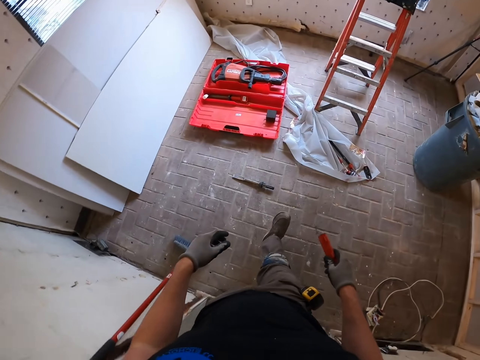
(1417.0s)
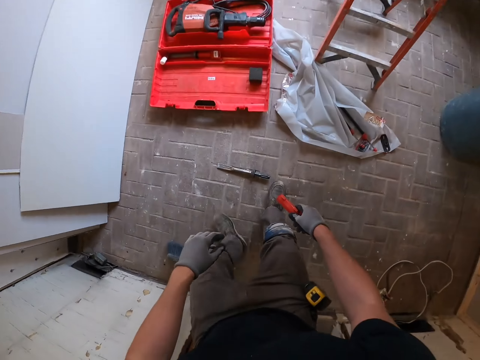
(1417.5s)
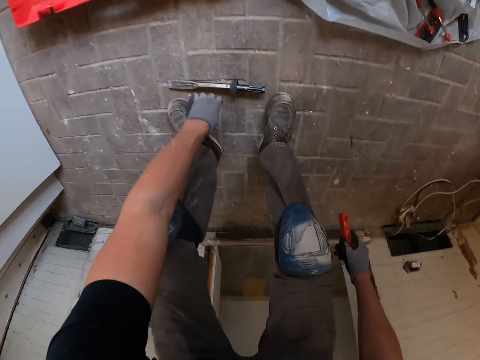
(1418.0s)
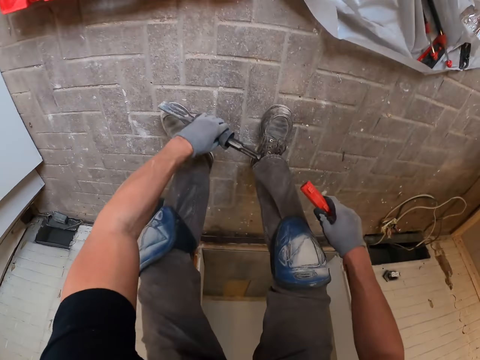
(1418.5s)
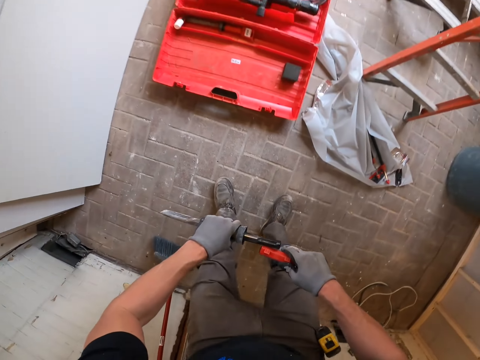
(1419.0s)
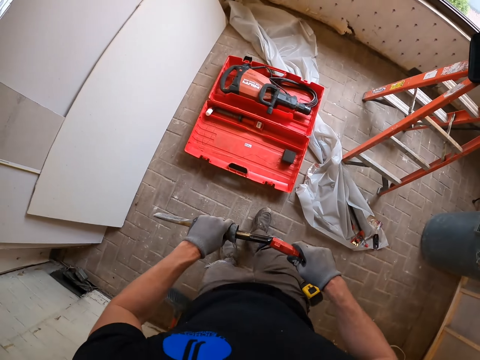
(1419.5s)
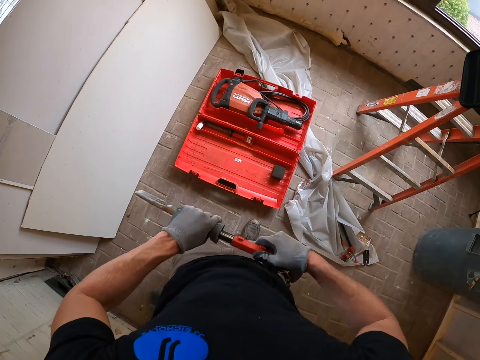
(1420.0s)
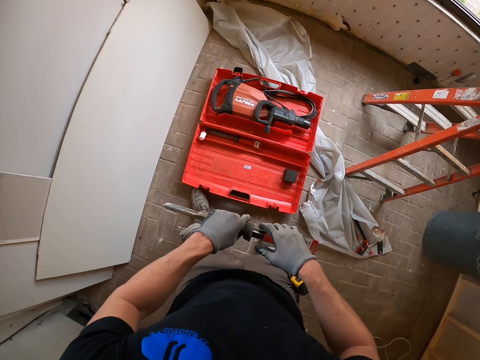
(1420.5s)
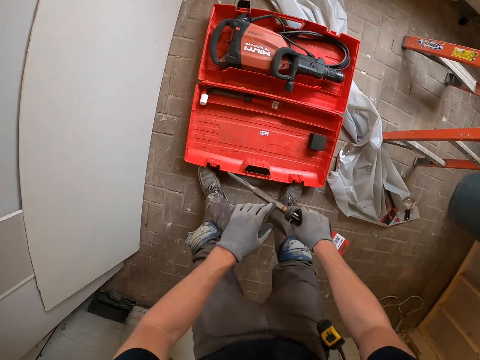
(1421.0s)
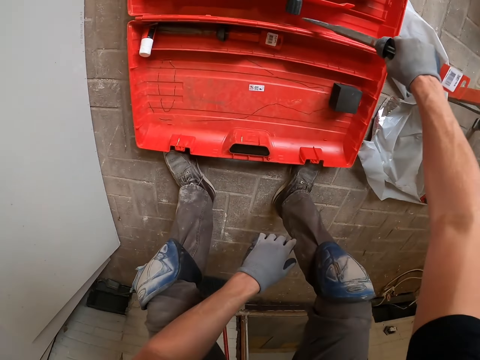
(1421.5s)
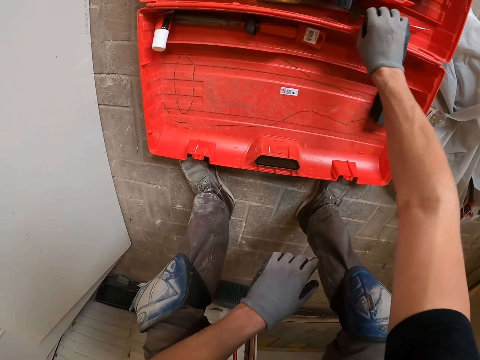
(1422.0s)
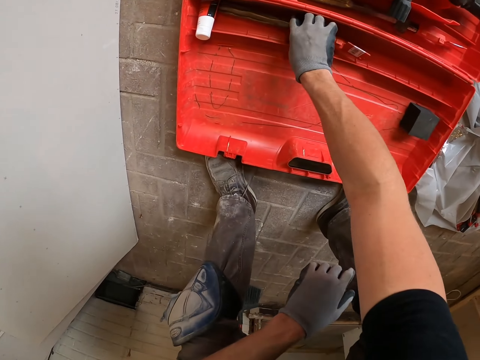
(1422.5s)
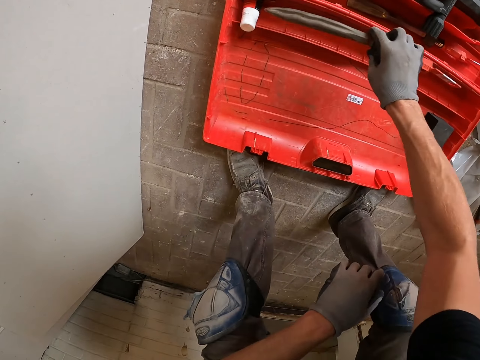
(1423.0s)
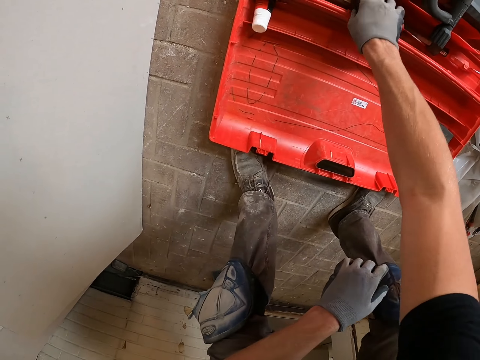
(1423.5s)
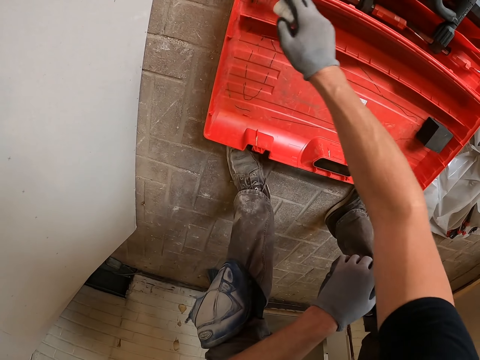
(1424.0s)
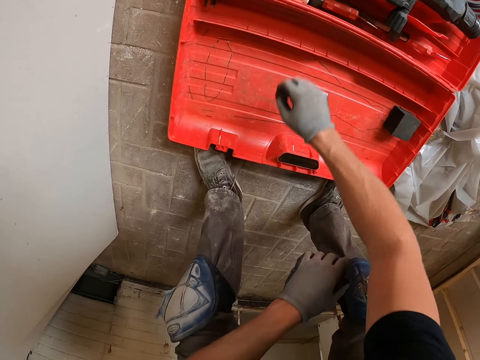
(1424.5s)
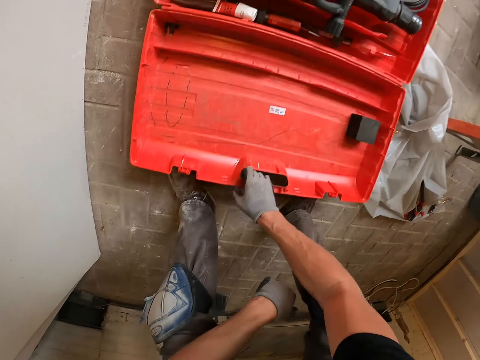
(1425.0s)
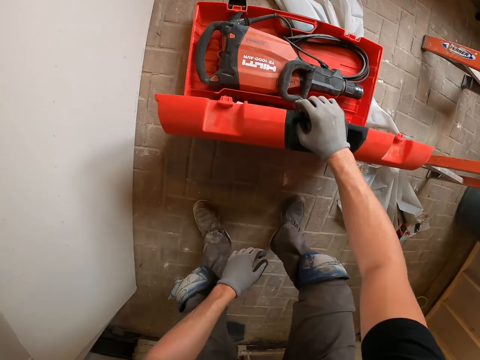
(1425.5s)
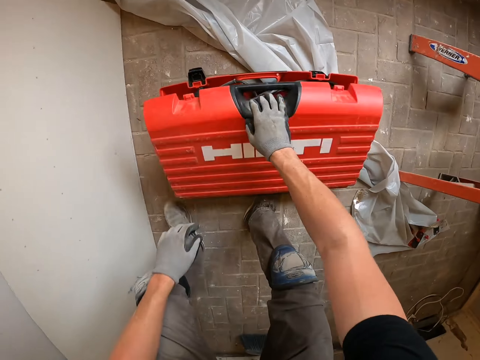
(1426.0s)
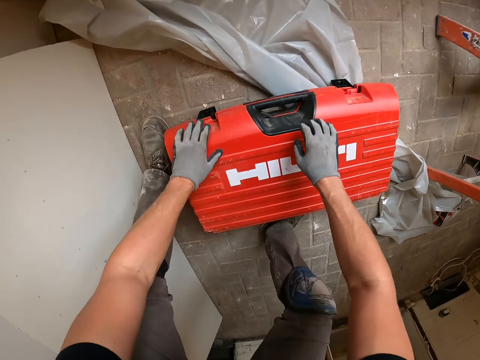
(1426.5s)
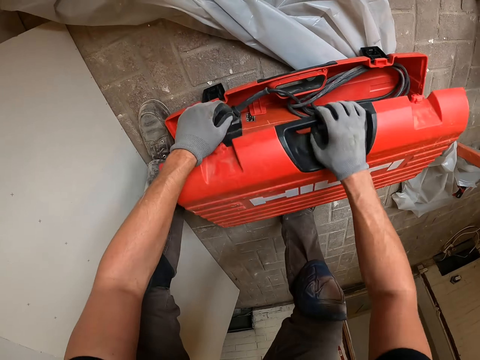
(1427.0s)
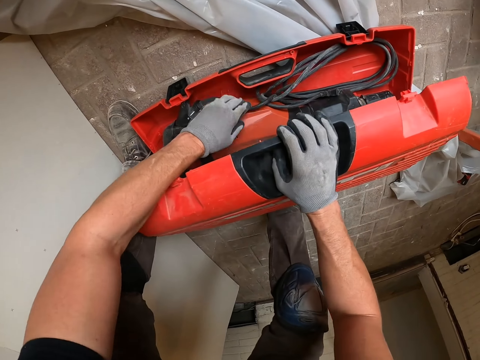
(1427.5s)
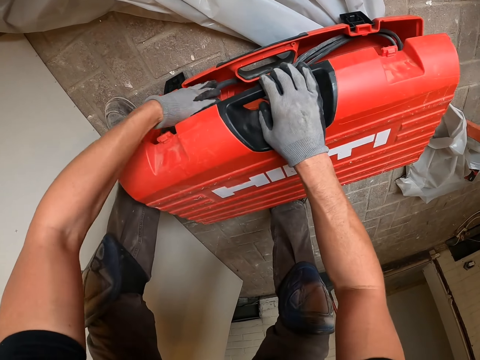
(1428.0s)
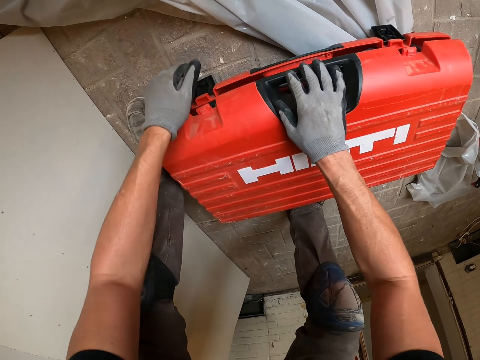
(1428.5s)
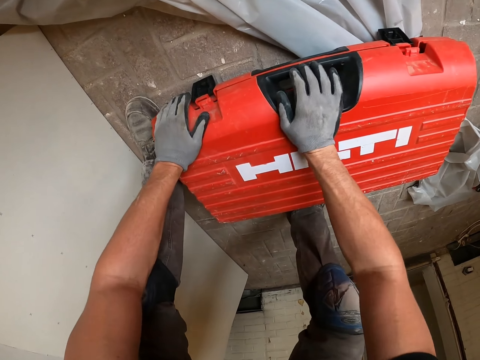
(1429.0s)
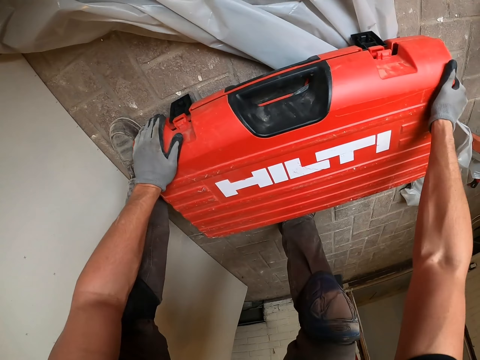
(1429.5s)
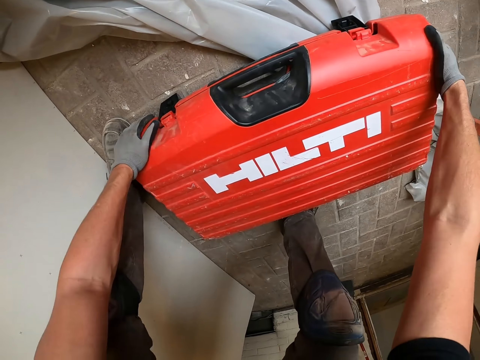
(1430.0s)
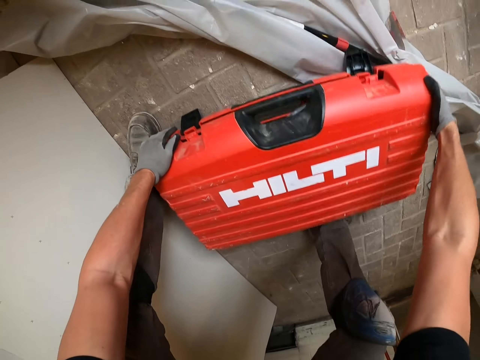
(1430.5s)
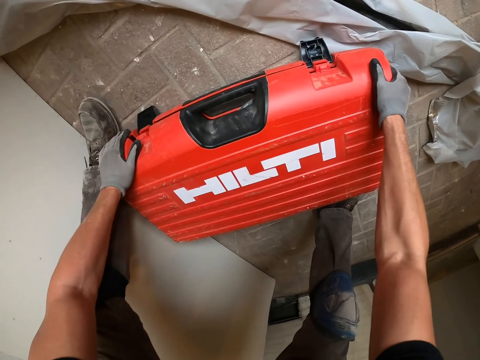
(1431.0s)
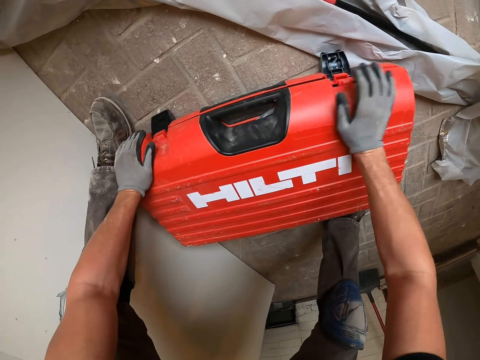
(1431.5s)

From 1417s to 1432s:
The camera wearer collects the chisel from the floor. They put the chisel in the case. They lift up something. They put something in the box. They close the case. They fix the wire properly in the case. They close the case.

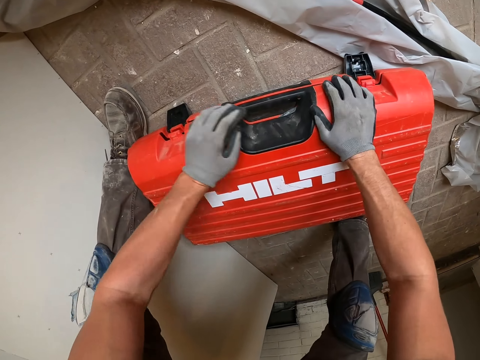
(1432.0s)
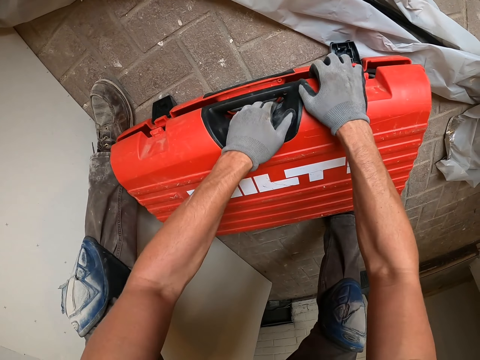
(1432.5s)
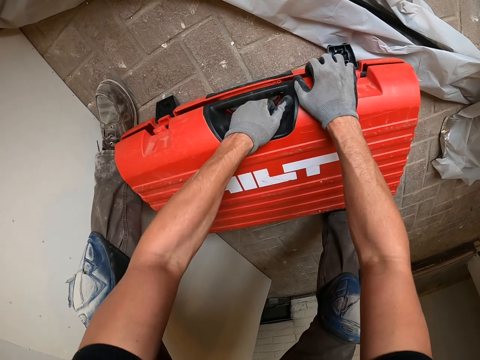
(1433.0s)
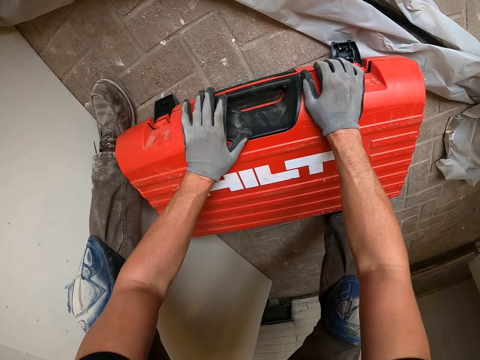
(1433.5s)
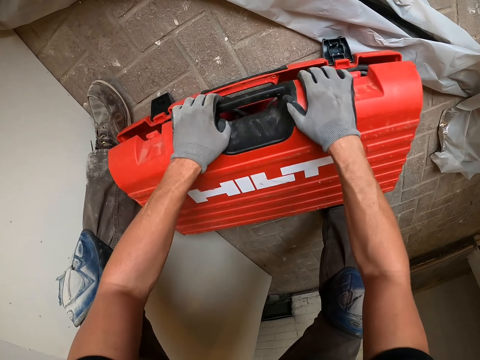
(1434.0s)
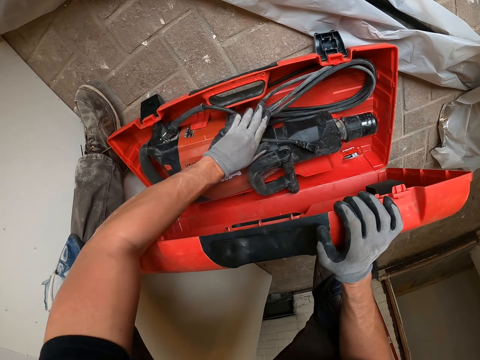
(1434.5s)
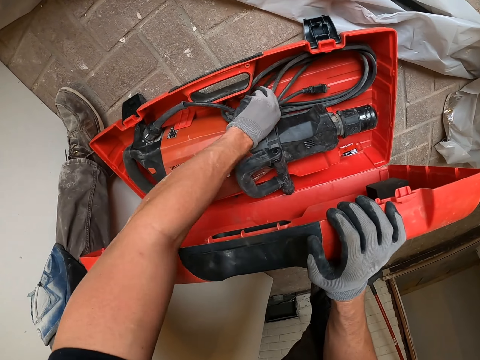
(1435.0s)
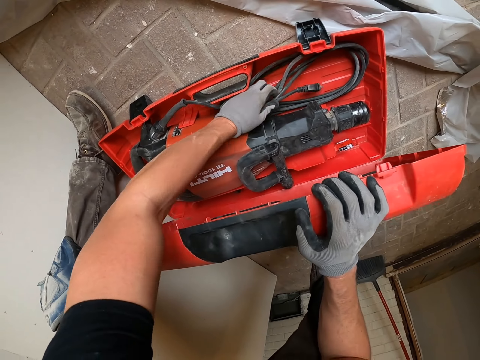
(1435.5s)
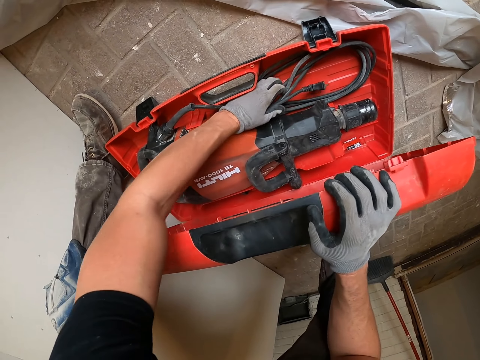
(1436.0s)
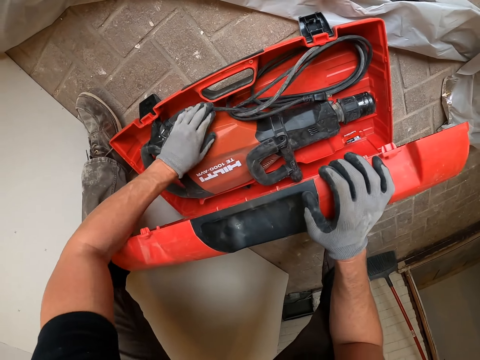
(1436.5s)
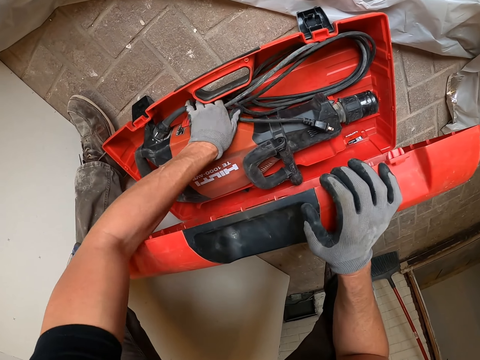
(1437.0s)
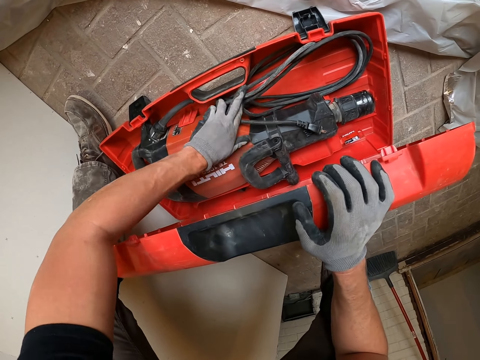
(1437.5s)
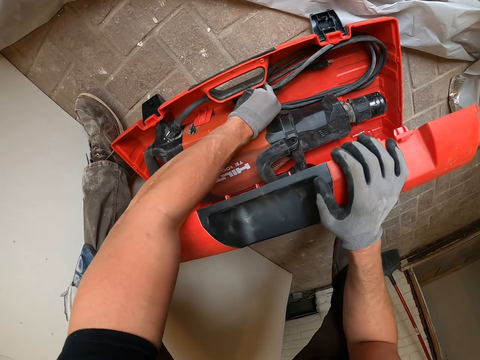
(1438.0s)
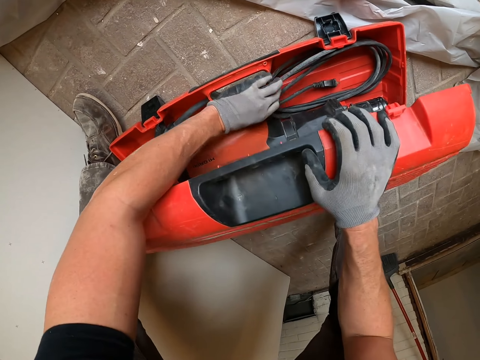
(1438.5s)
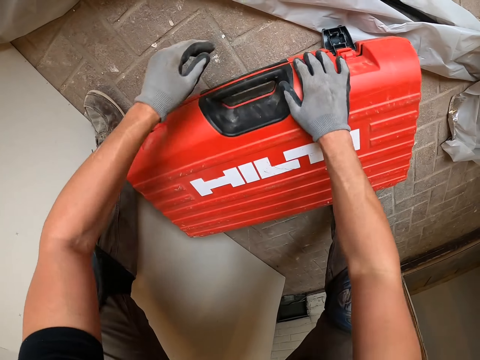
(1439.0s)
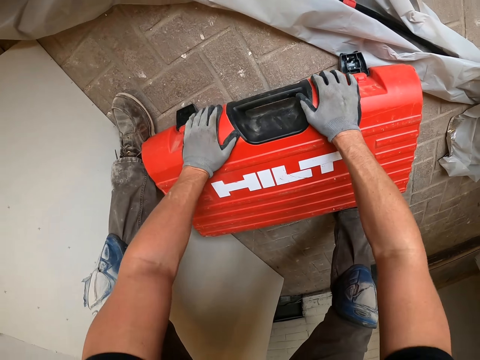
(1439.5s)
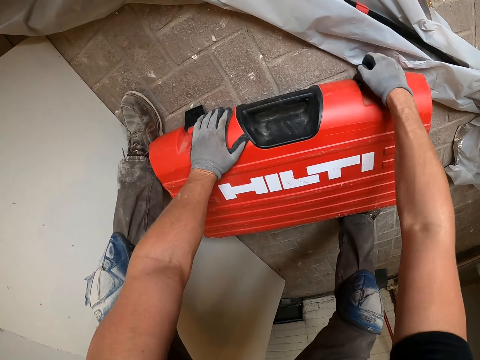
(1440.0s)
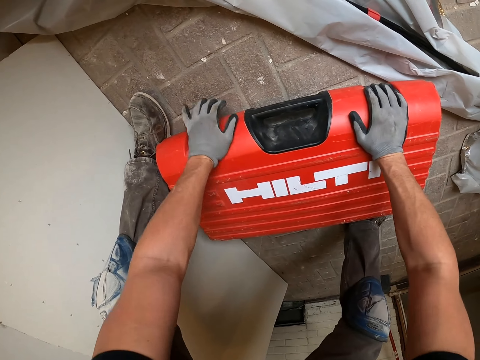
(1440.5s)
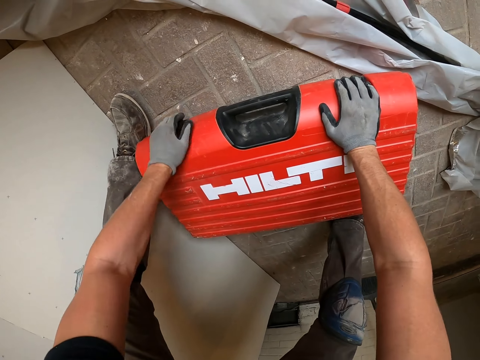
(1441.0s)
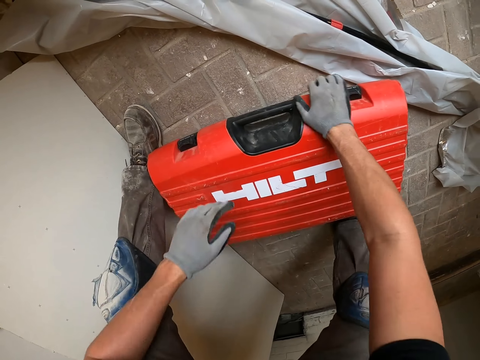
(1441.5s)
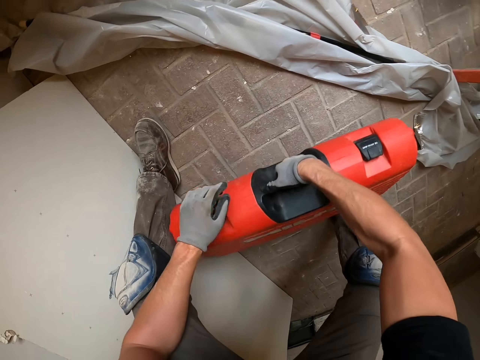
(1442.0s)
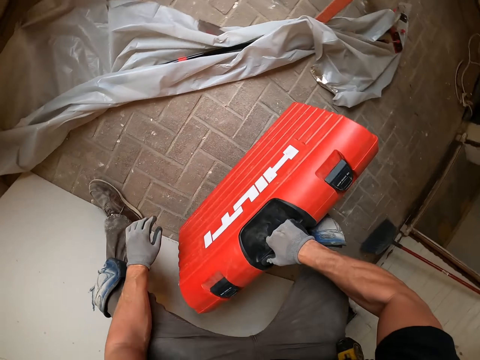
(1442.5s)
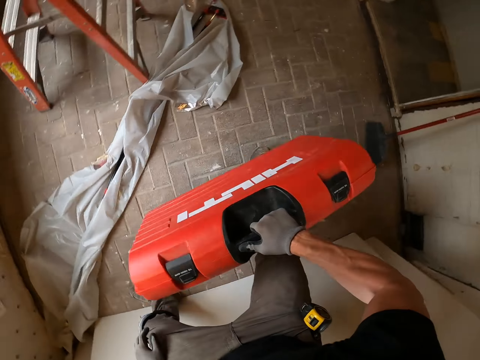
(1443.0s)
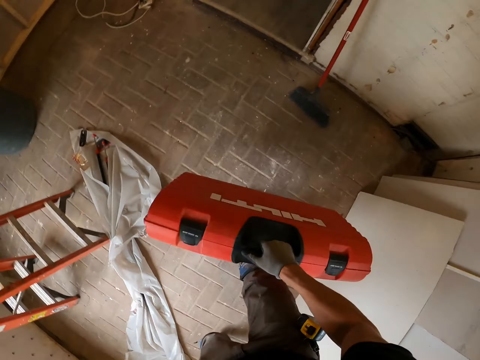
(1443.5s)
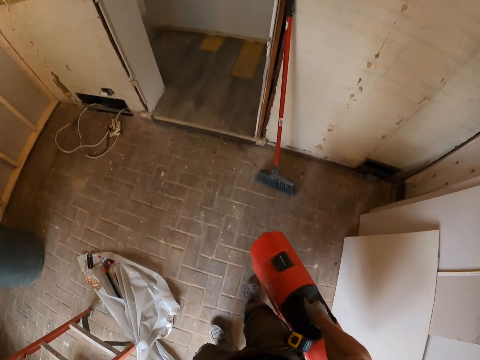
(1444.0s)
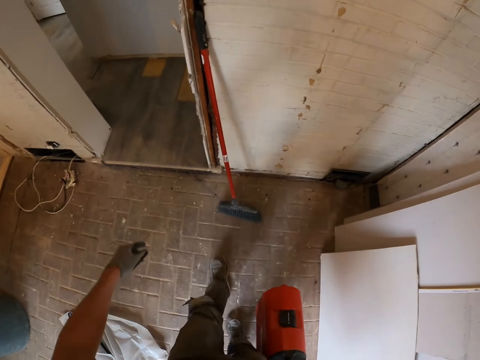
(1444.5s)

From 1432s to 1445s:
The camera wearer opens the case. They fix the wire in the case properly. They close the case. They lift the case and move the box.
